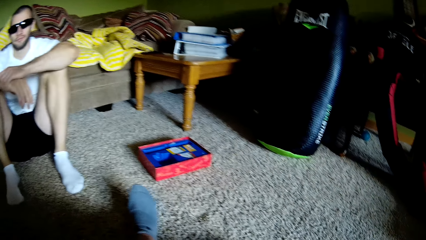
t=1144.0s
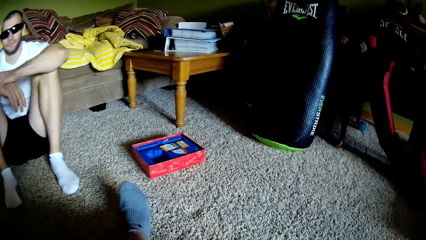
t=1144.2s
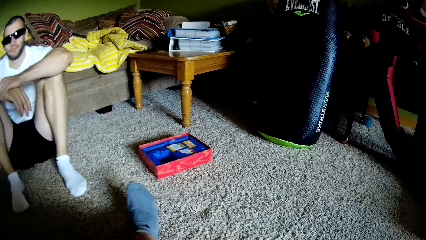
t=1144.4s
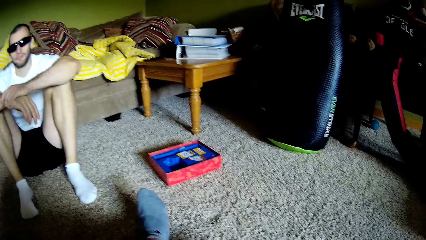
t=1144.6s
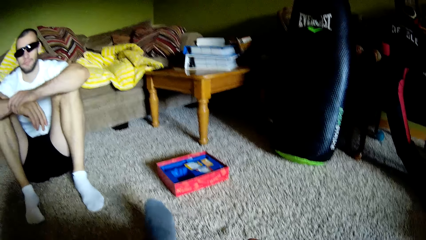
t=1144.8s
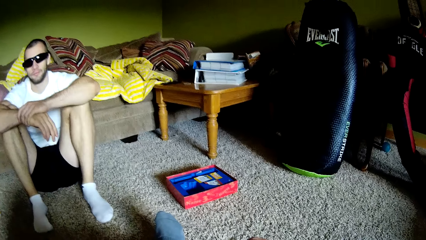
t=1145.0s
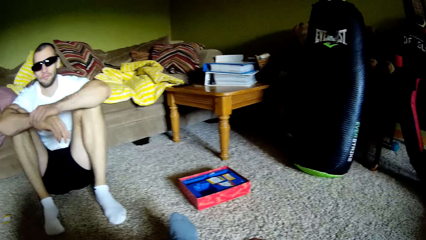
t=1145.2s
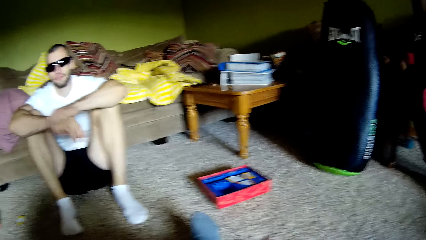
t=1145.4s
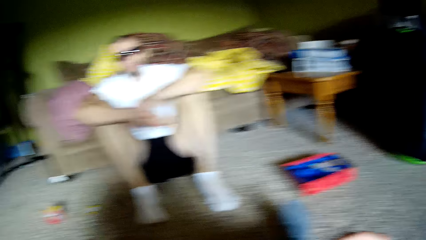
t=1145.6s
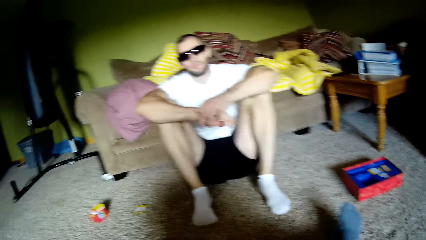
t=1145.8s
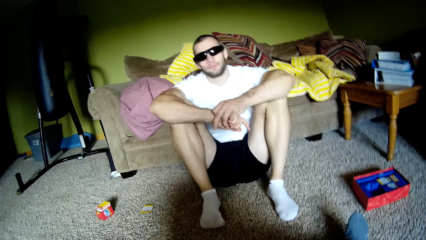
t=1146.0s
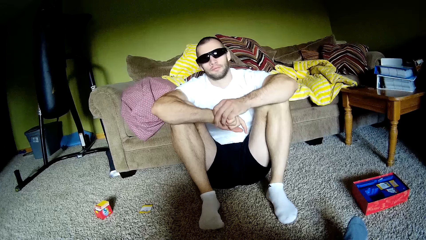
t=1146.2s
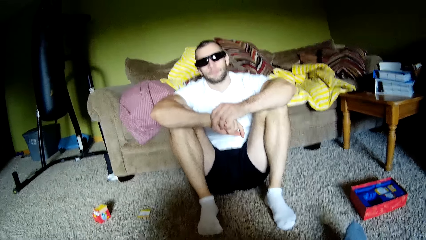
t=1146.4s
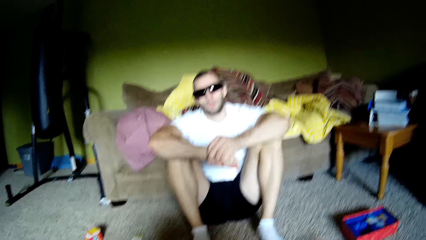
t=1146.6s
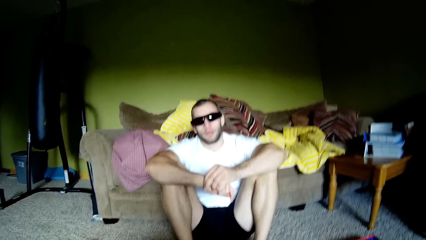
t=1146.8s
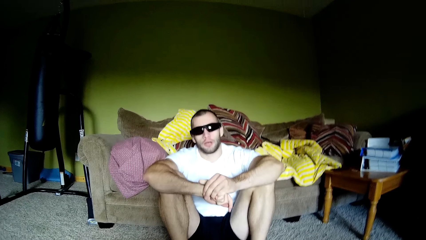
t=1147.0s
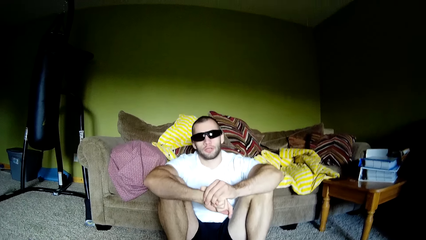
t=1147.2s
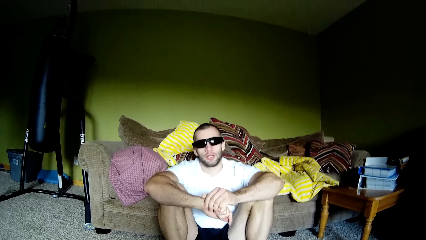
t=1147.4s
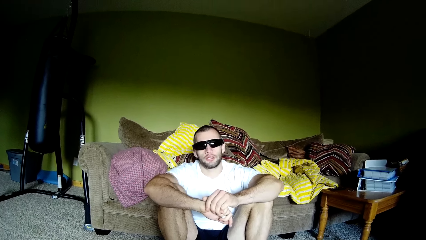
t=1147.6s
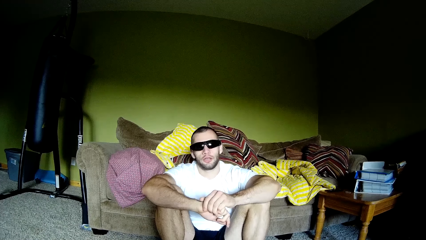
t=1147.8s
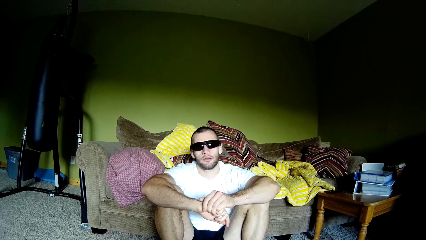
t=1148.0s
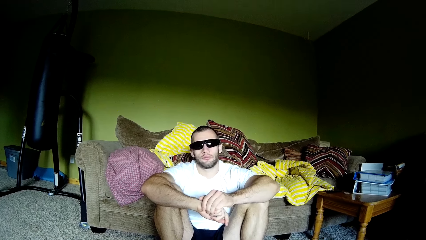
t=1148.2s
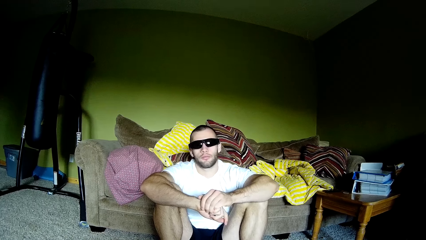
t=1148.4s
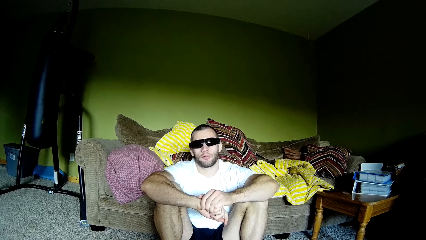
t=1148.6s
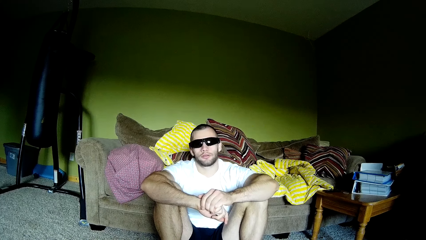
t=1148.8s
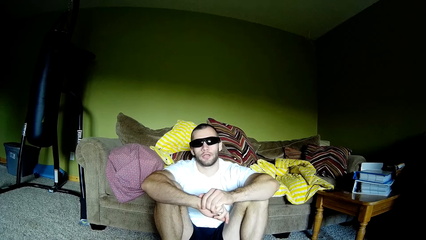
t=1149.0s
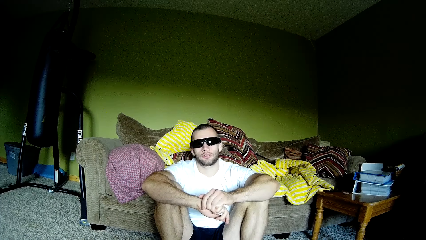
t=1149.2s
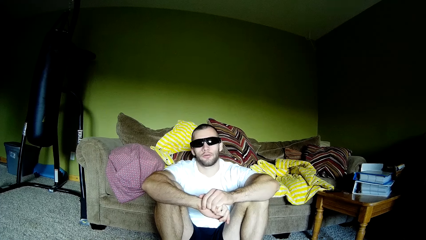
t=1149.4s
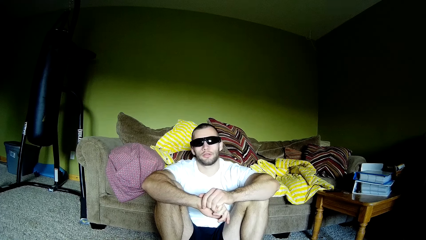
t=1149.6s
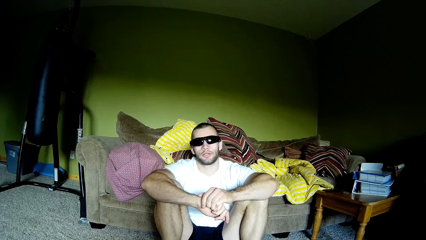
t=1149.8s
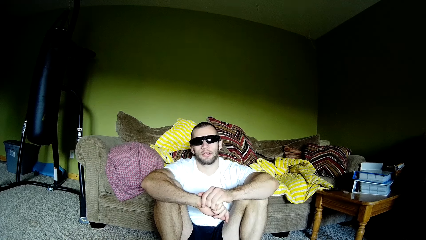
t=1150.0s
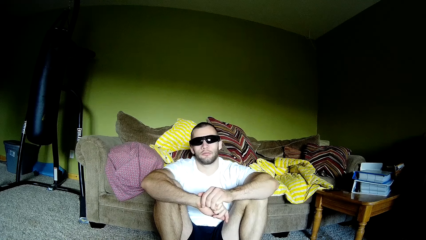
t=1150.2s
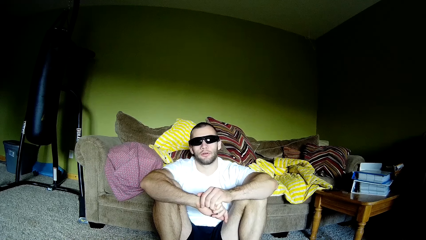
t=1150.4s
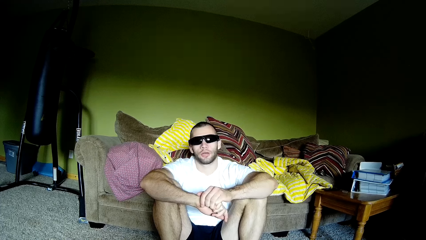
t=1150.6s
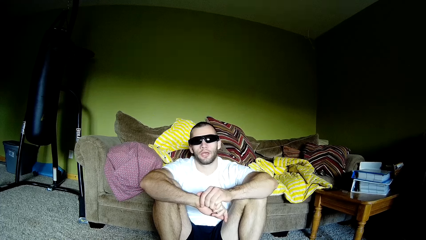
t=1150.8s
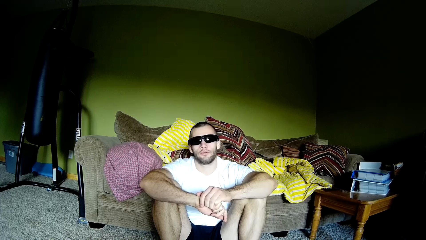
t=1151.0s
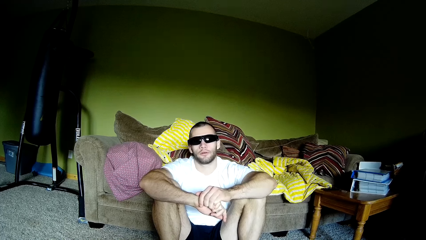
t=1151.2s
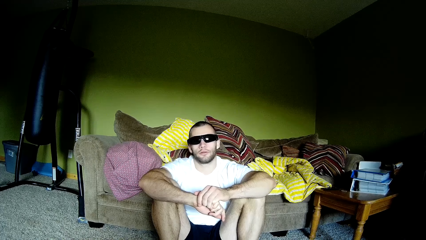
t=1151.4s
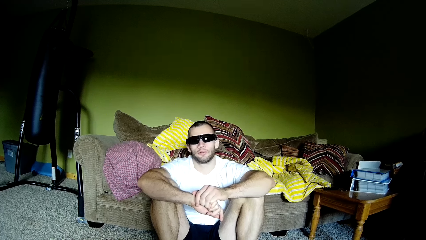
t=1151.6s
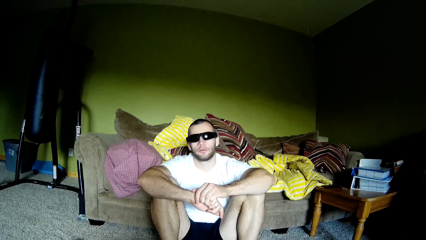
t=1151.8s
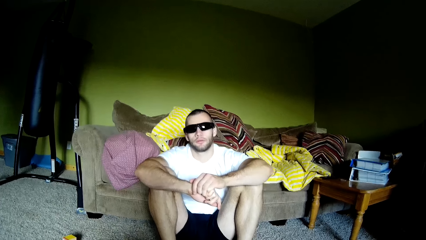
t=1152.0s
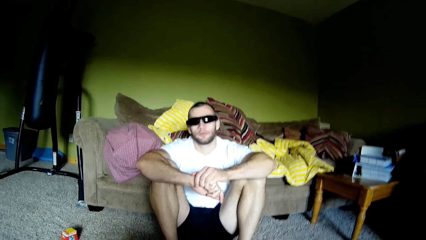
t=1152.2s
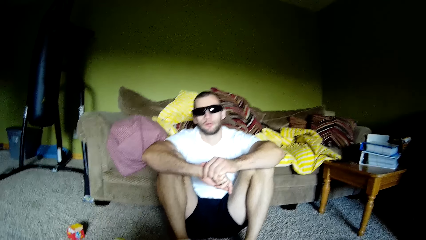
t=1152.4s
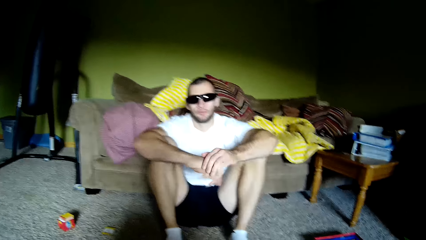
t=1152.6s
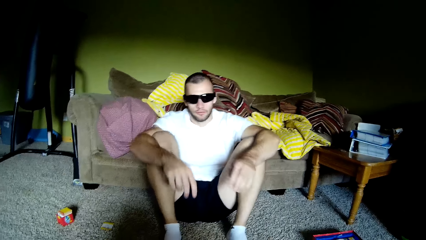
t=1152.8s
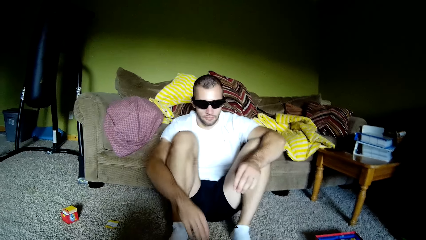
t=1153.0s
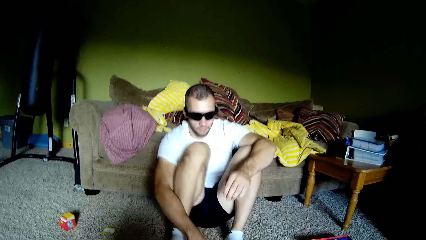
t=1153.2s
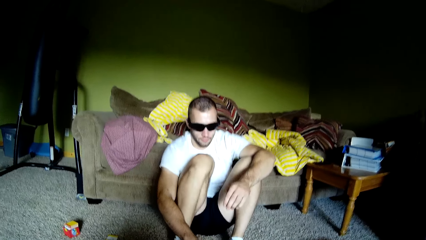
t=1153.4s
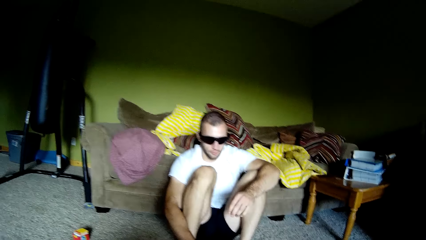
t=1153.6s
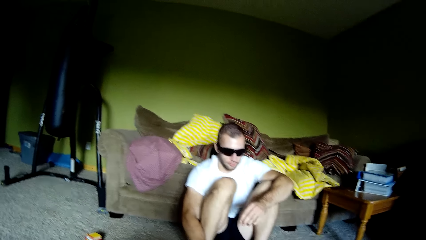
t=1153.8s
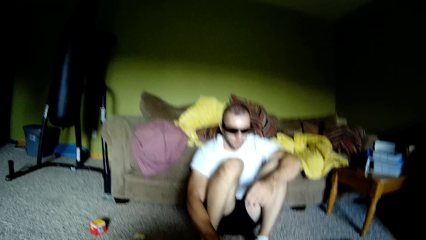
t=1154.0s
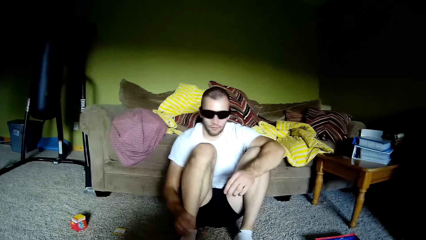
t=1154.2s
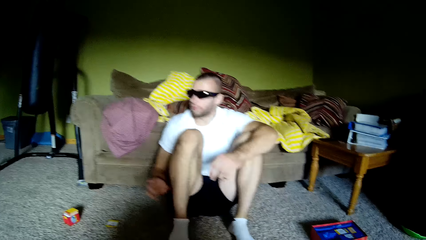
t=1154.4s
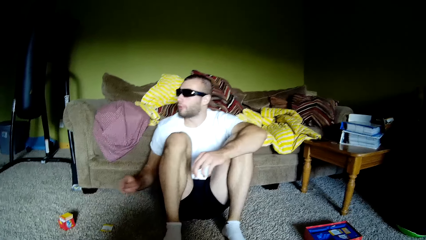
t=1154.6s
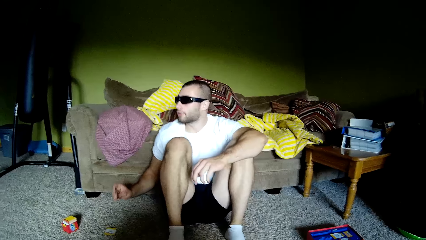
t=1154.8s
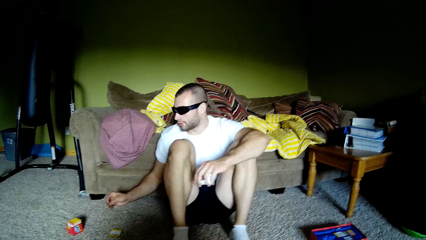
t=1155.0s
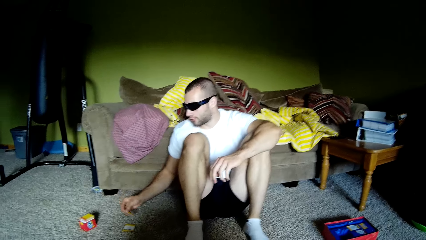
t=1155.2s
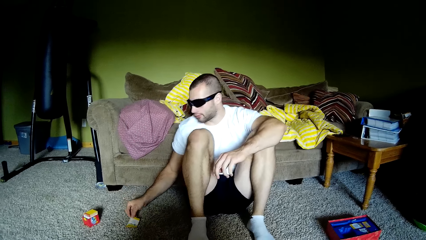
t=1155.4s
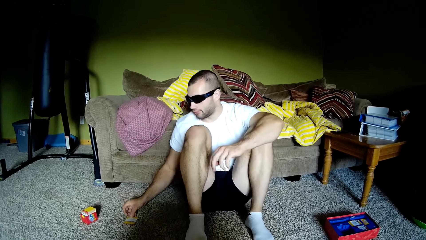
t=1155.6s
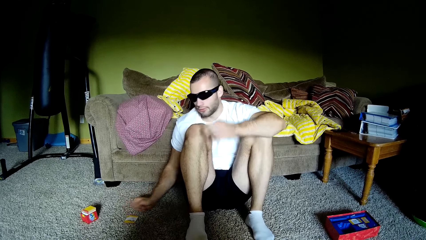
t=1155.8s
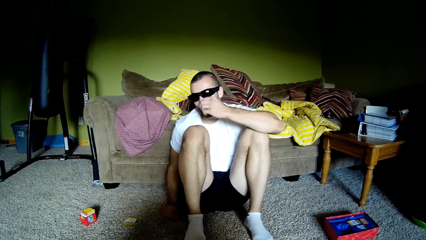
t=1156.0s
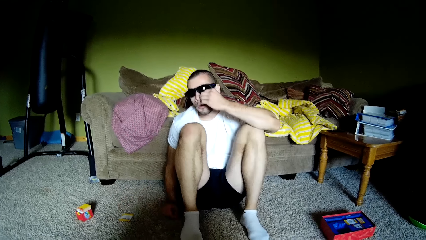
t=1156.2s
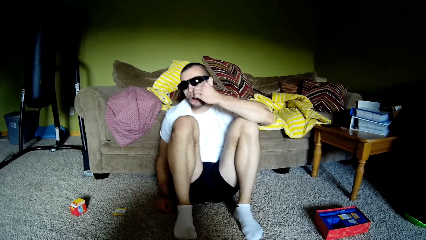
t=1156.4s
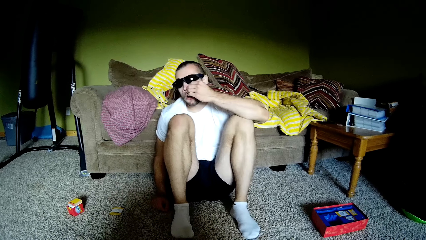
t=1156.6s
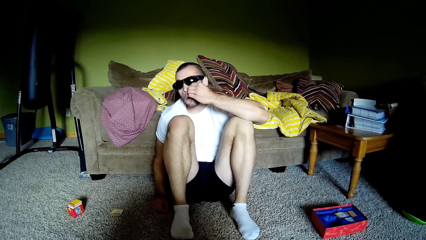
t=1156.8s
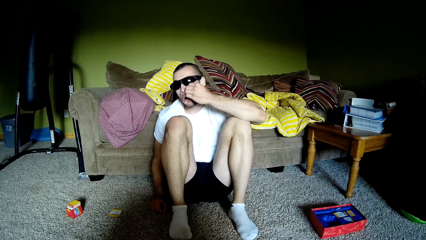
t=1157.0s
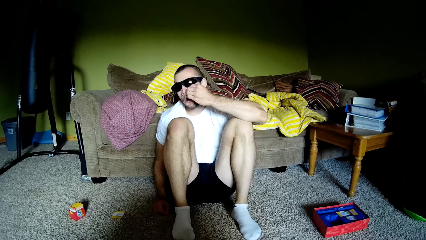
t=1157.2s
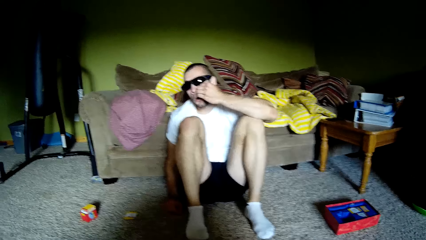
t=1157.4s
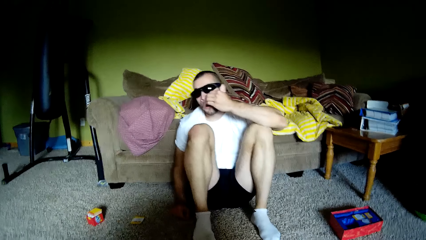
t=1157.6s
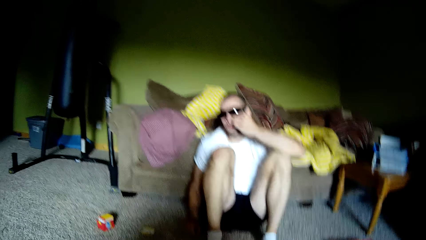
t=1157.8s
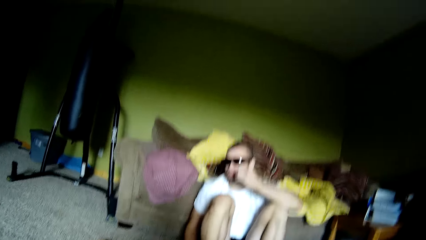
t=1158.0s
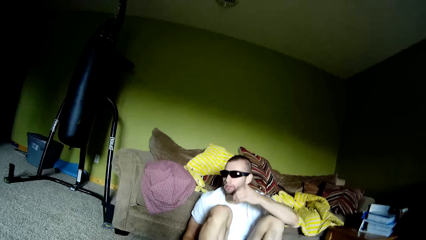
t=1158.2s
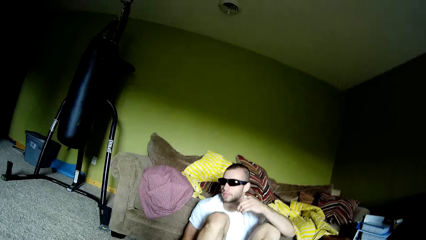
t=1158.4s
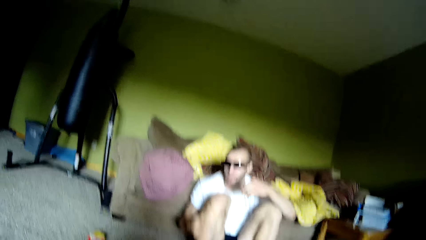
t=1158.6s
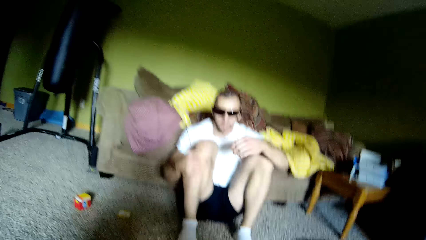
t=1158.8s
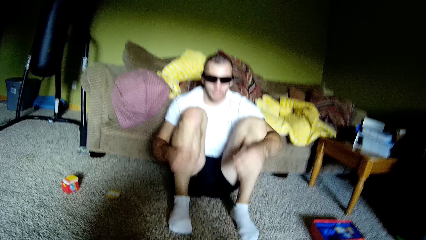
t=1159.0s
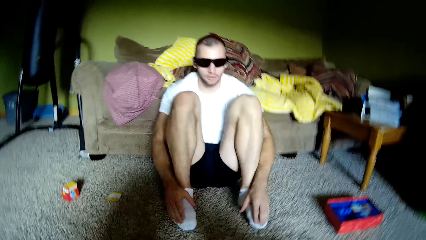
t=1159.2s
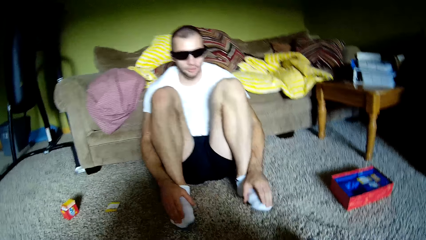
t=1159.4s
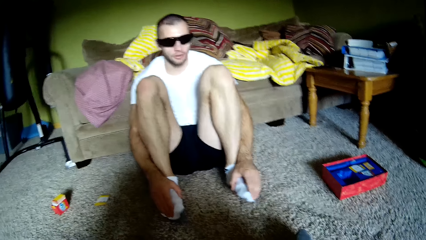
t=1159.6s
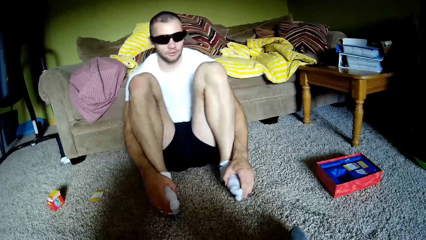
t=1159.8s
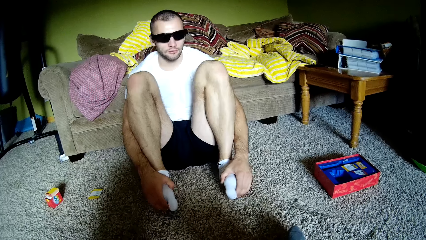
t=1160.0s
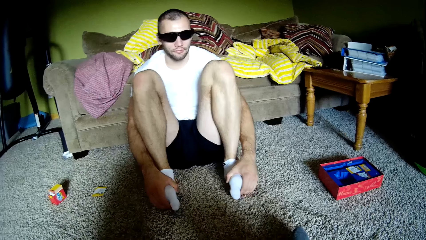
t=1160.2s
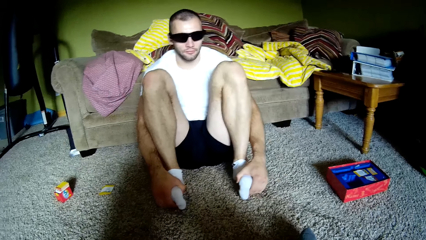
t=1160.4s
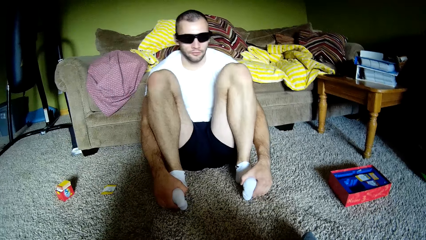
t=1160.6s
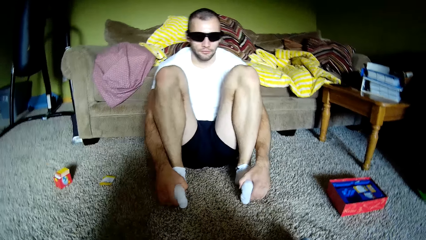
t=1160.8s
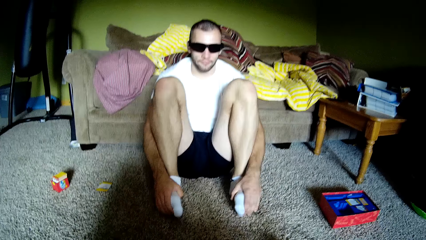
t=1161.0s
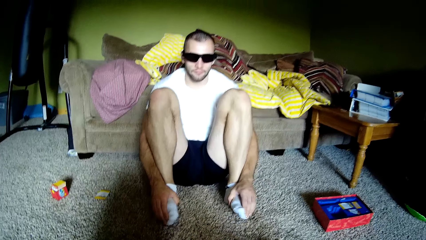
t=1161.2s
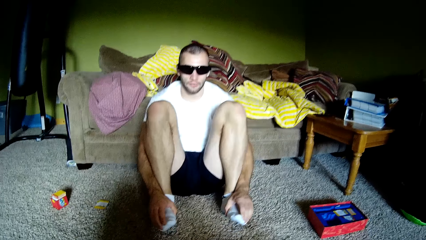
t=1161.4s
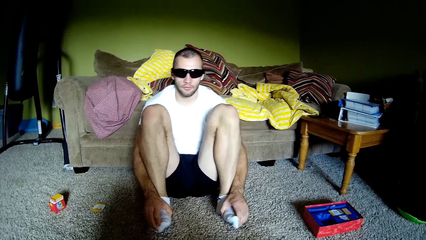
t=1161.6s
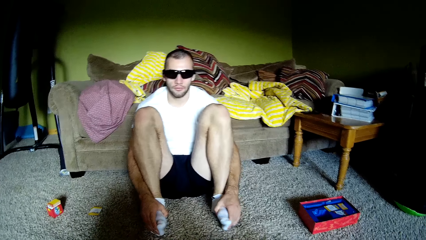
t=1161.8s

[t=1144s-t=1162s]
The camera wearer interacts with a man. The man picks paper from the floor and places the paper on the floor. The man scratches his face with a hand. The man interacts with the camera wearer and holds the legs with both hands.
